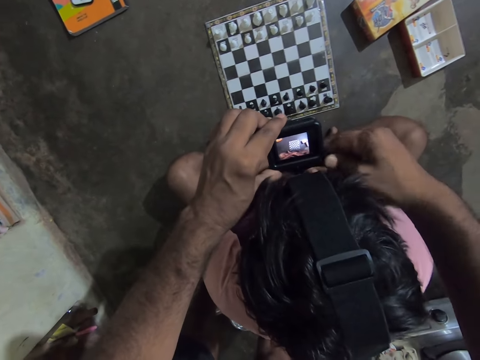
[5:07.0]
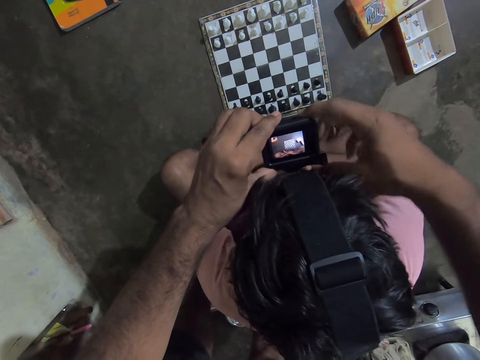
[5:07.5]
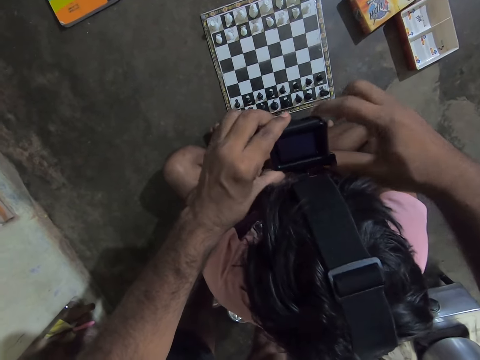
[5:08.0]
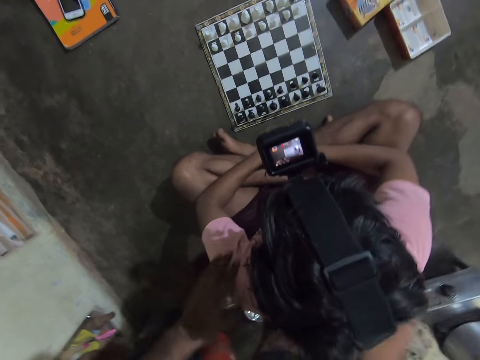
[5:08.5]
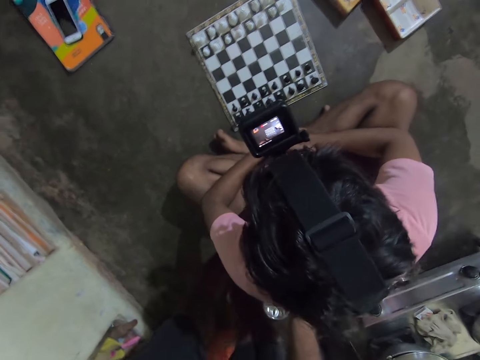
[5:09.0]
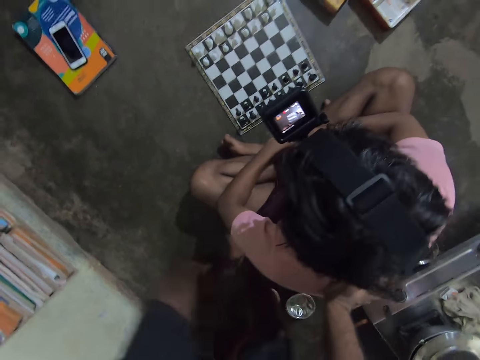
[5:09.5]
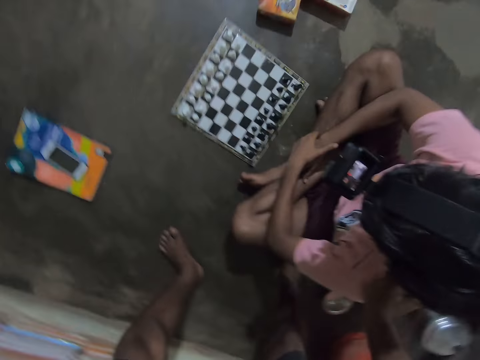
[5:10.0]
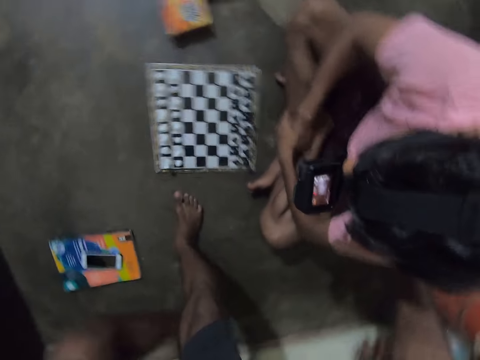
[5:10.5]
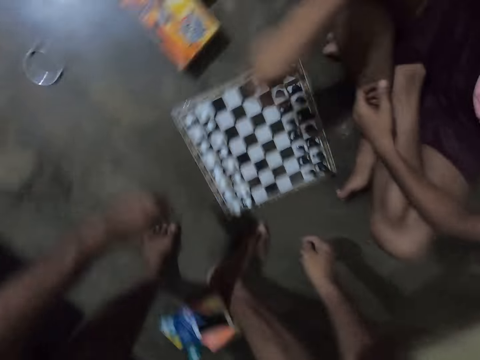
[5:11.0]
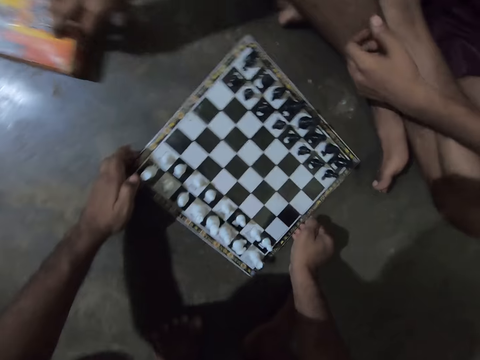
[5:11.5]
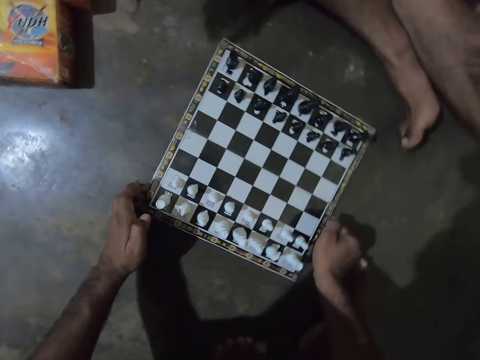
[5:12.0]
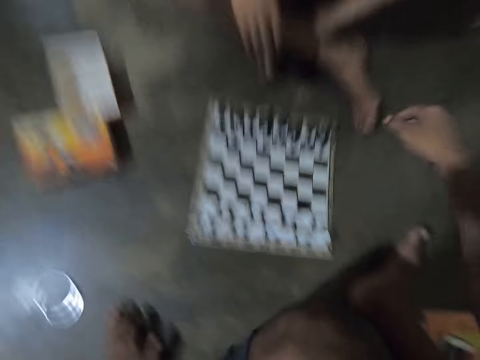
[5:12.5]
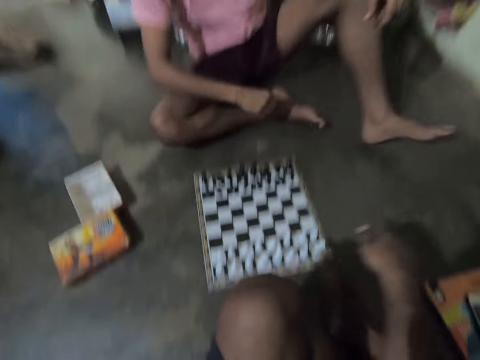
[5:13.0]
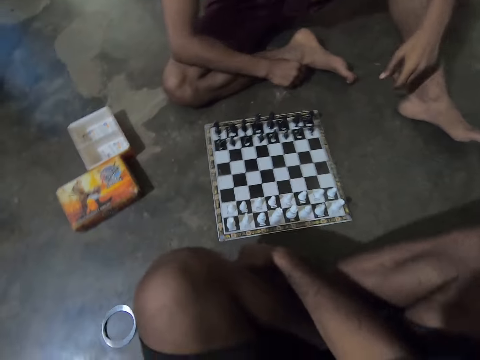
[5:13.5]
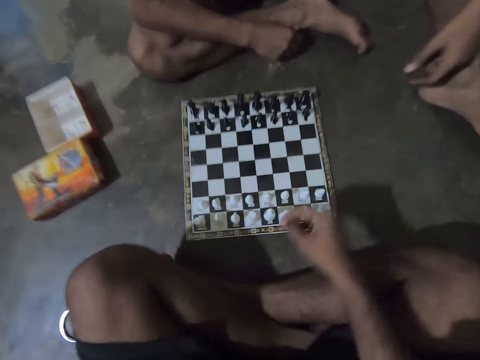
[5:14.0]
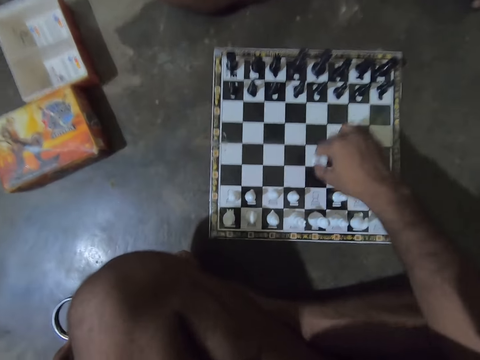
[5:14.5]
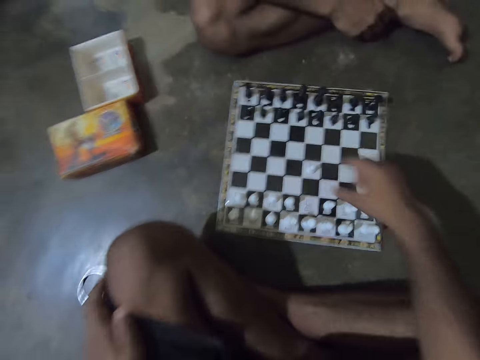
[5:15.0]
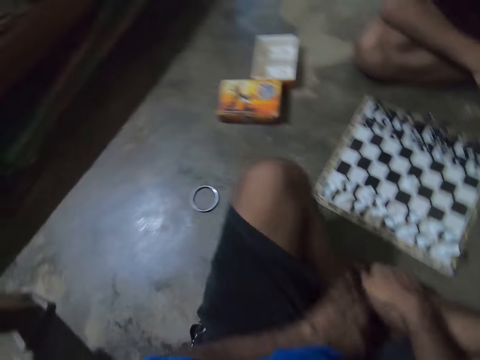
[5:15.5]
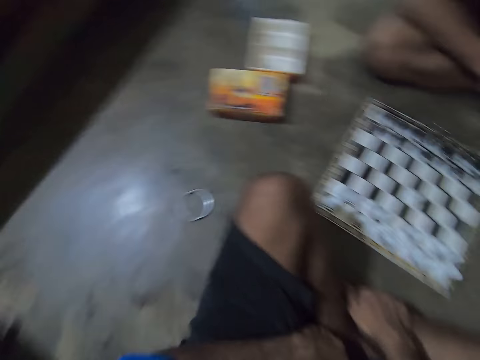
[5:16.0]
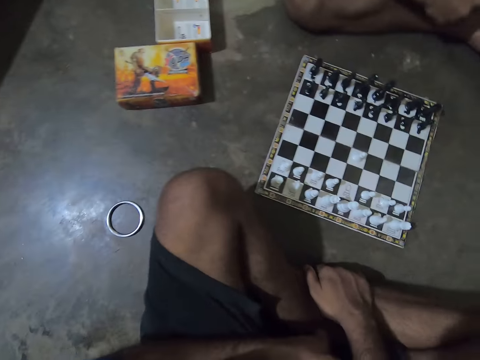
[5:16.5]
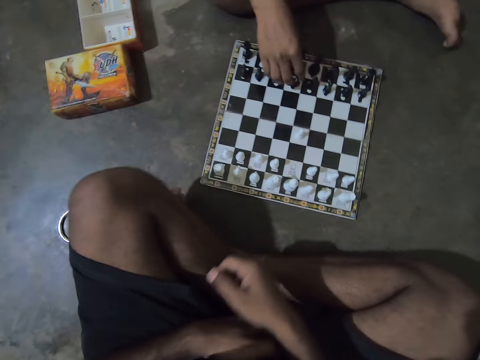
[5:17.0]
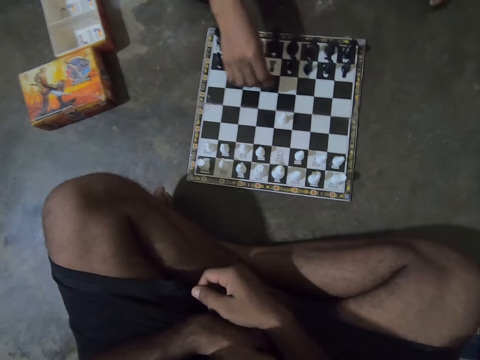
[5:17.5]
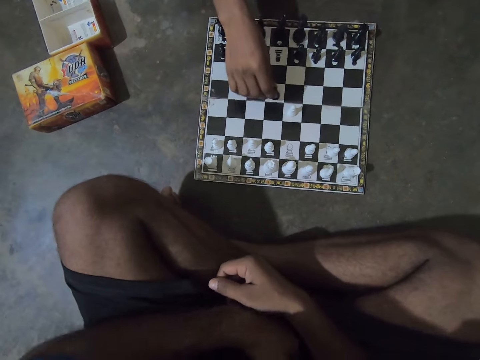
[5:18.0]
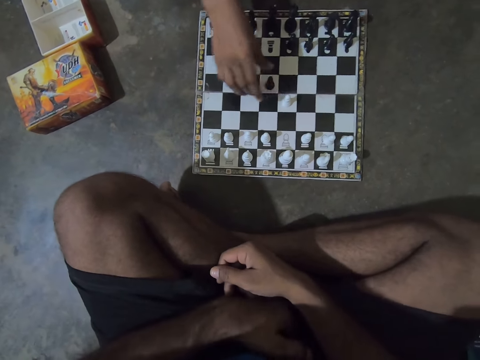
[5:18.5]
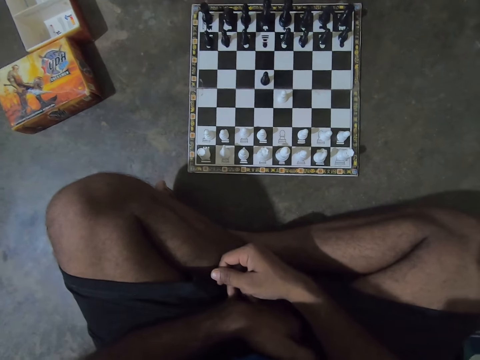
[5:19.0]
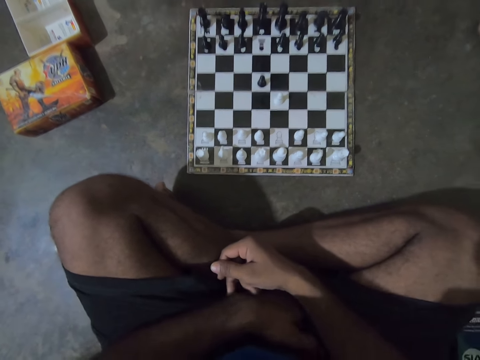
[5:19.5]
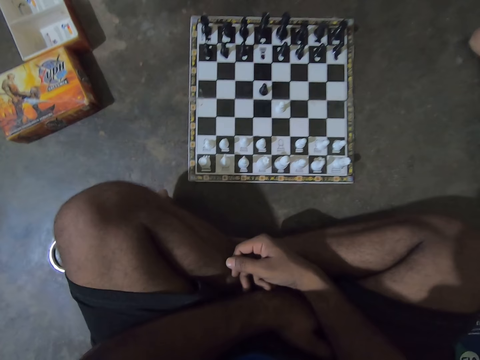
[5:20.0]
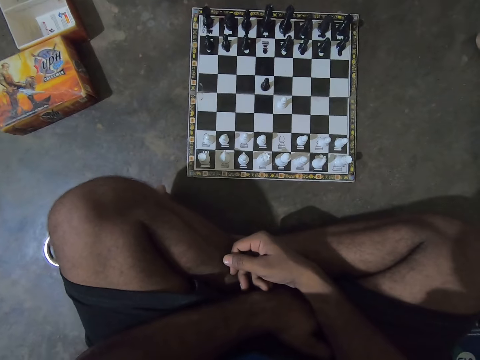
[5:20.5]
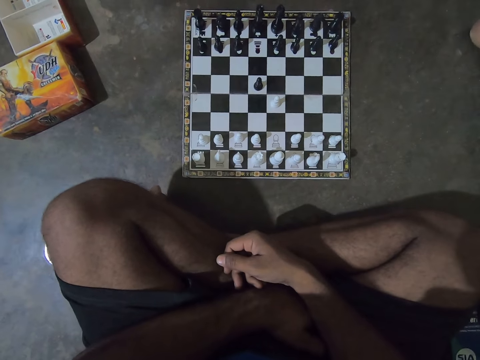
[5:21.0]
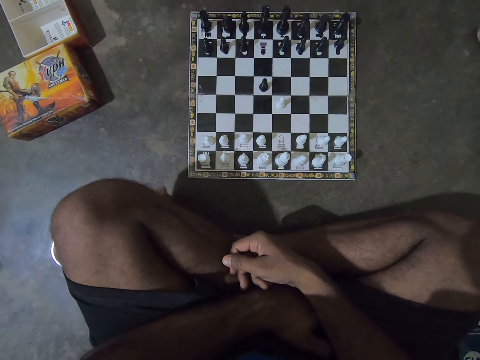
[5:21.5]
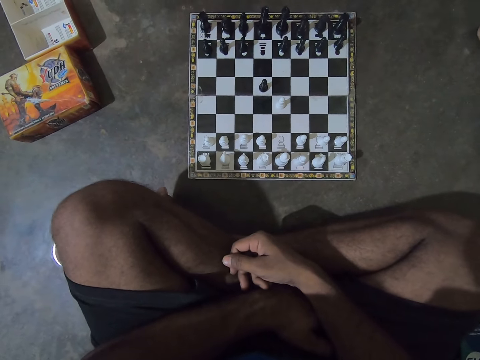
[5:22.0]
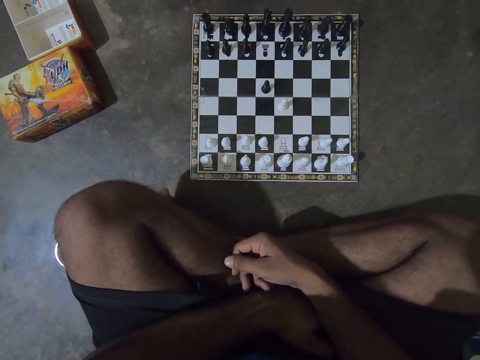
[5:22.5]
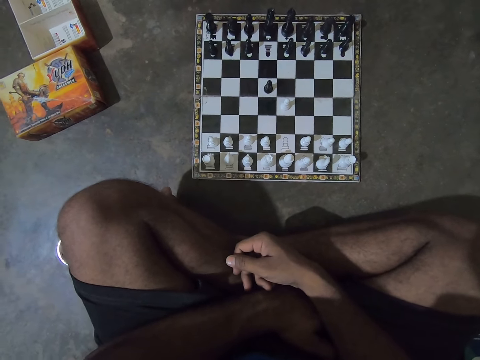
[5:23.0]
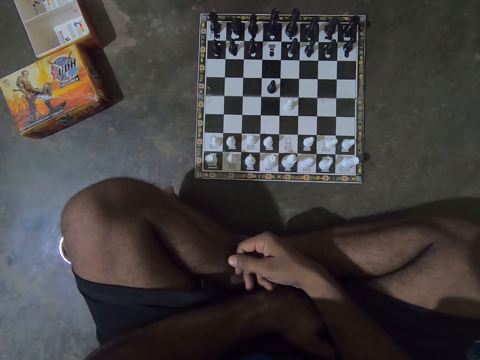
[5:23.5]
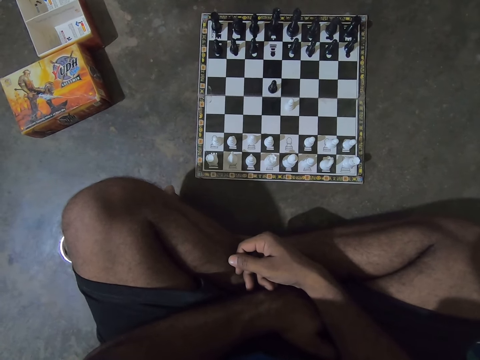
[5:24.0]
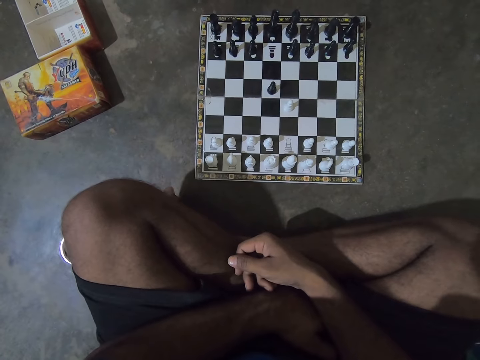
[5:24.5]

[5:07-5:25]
The camera wearer presses the recording button of the camera. He touches a man's back with his right hand. The camera wearer walks to the front of the man. He moves the chessboard slightly with both hands. He sits on the floor. He plays a chess piece on the chessboard with his right hand. He holds his leg with his right hand and removes his left hand from his lap. The man plays a chess piece on the chessboard with his right hand. The camera wearer stares at the checkerboard.

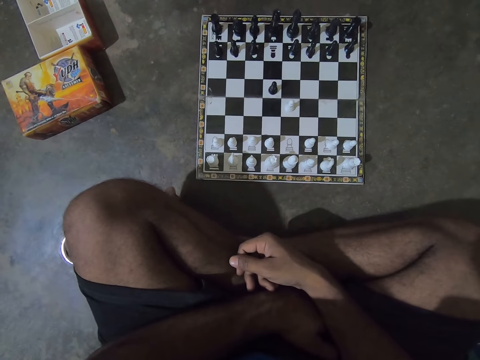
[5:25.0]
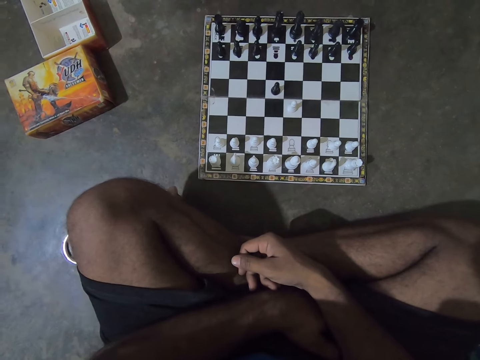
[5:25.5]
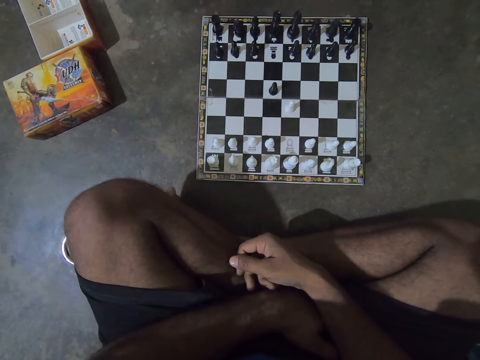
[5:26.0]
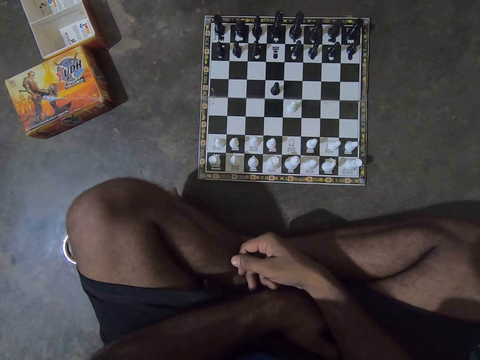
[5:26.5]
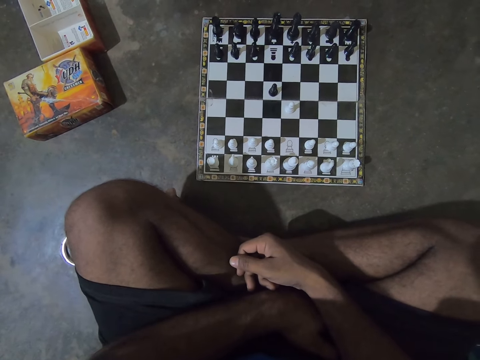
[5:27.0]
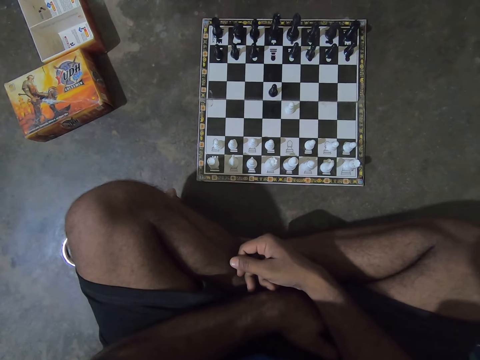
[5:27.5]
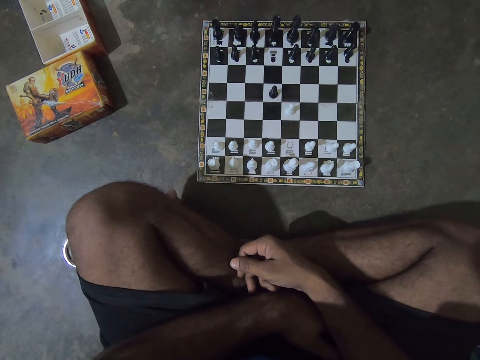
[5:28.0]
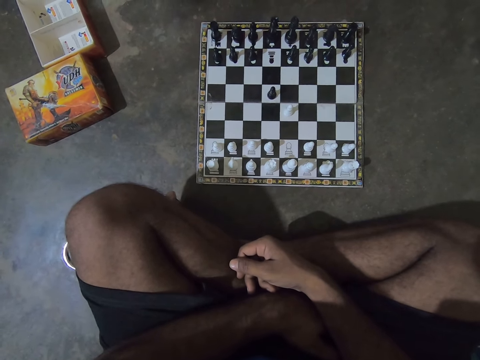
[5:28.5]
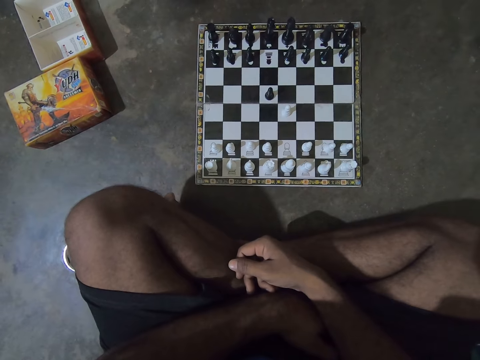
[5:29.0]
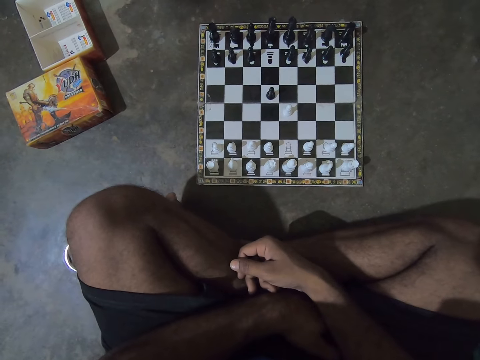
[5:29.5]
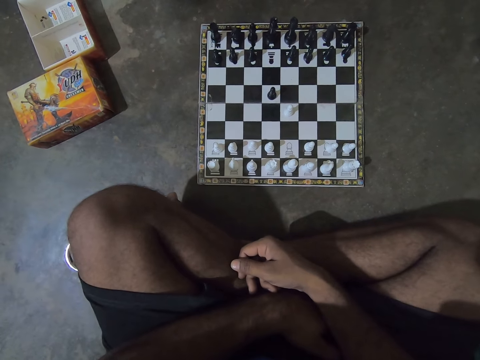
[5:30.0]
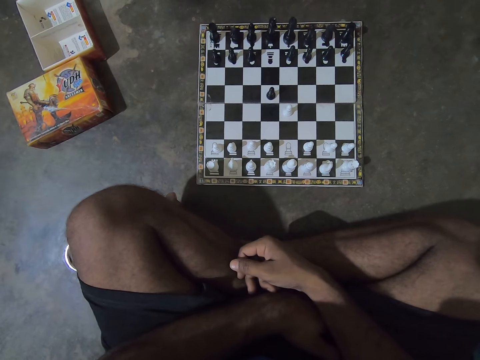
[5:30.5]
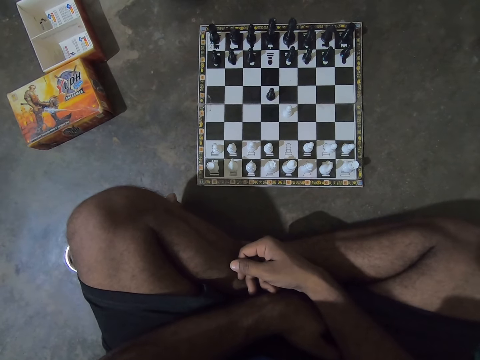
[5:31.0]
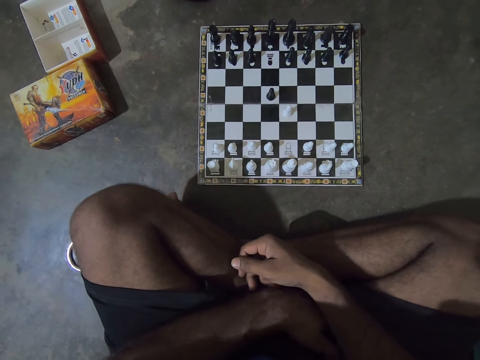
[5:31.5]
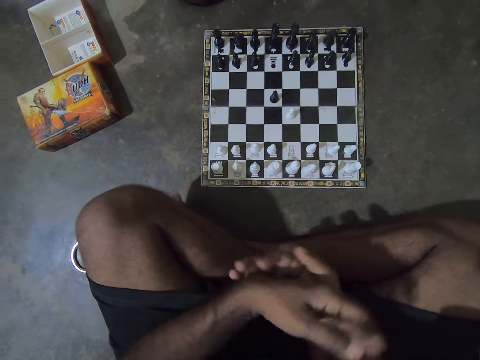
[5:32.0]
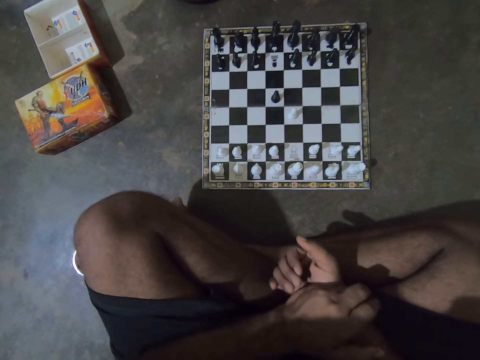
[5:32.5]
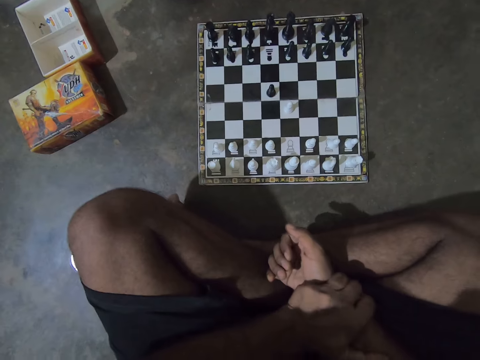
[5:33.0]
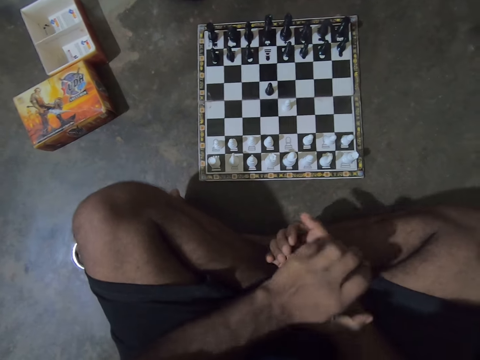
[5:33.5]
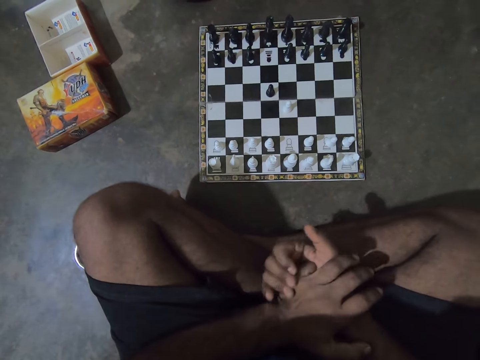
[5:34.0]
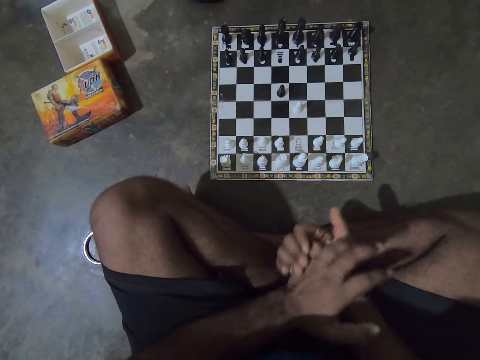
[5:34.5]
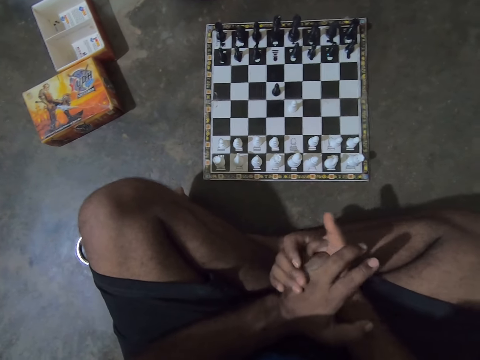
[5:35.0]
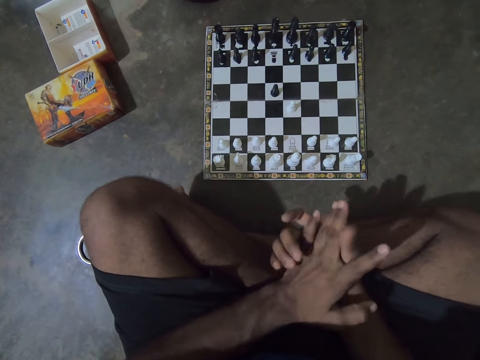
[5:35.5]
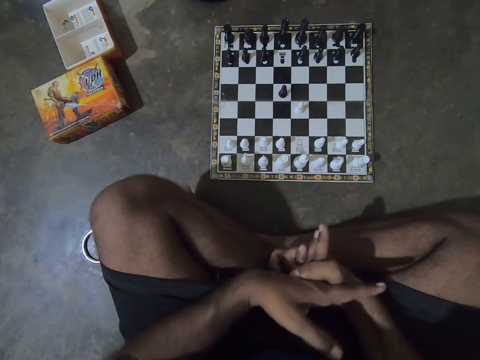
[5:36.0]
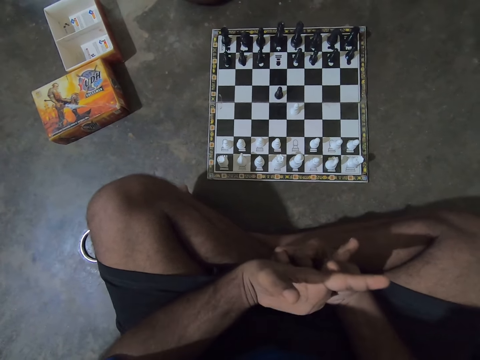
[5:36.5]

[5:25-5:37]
The camera wearer folds his hands.
